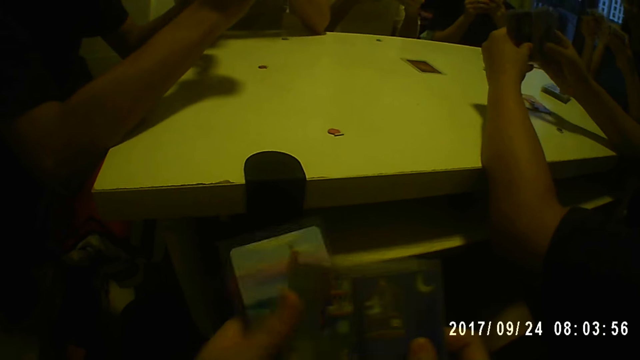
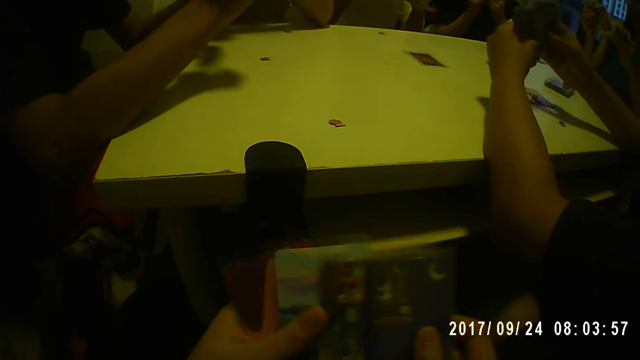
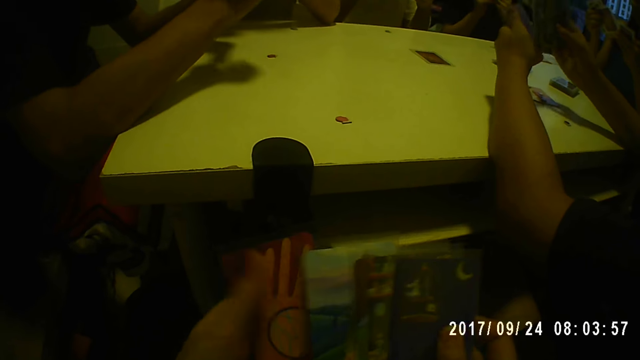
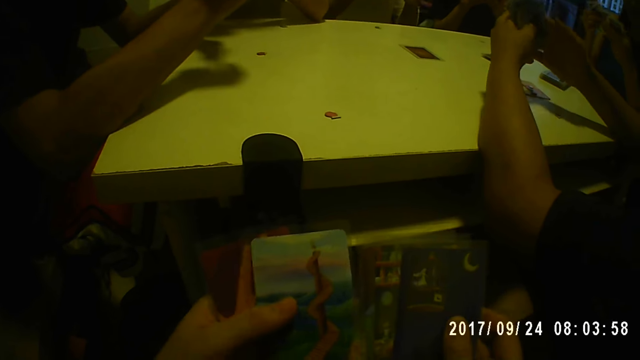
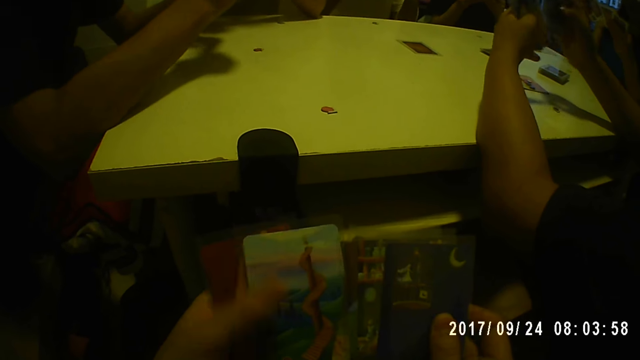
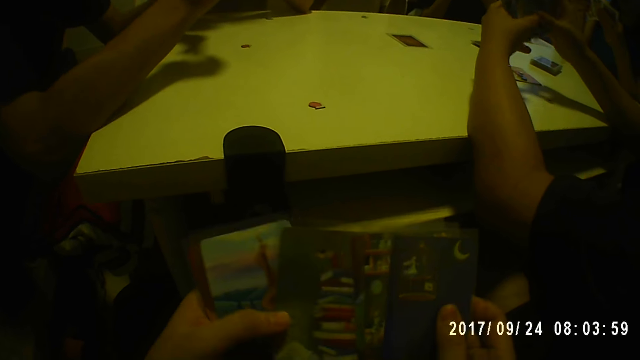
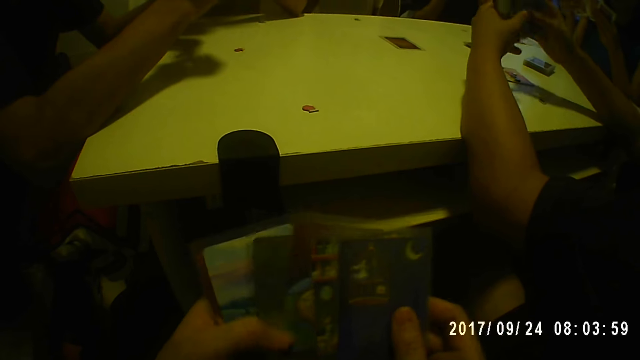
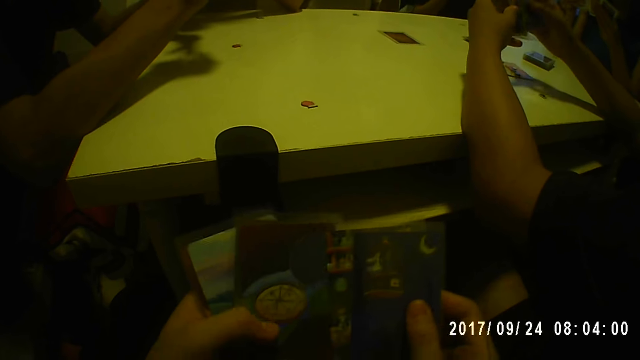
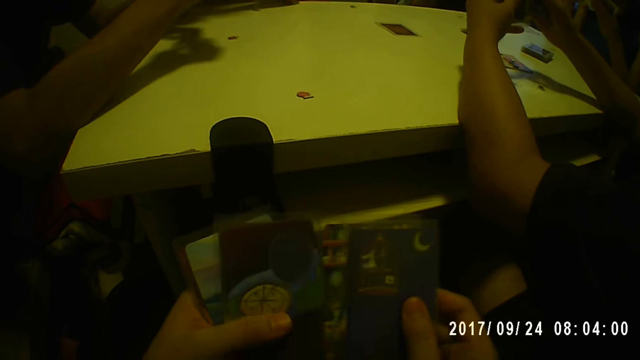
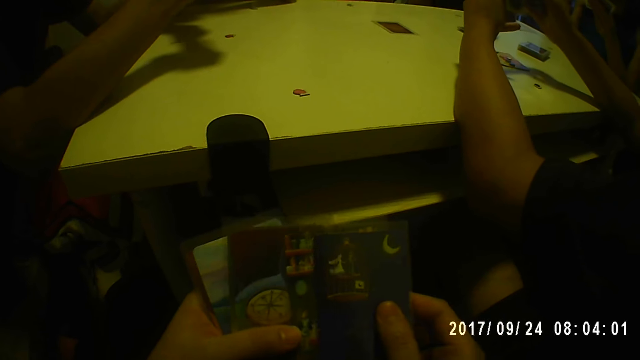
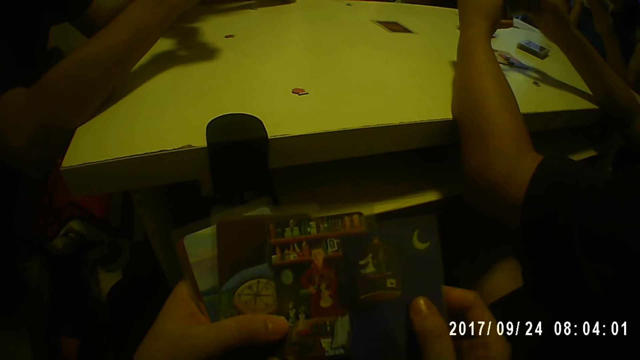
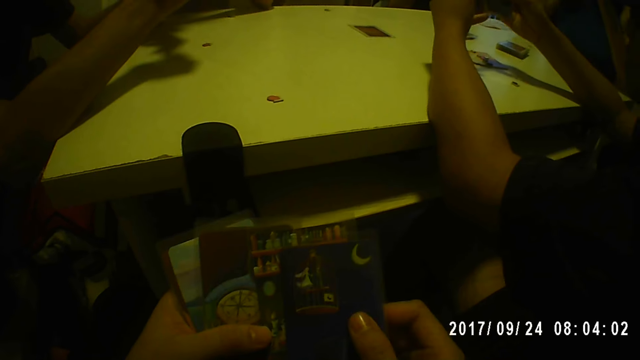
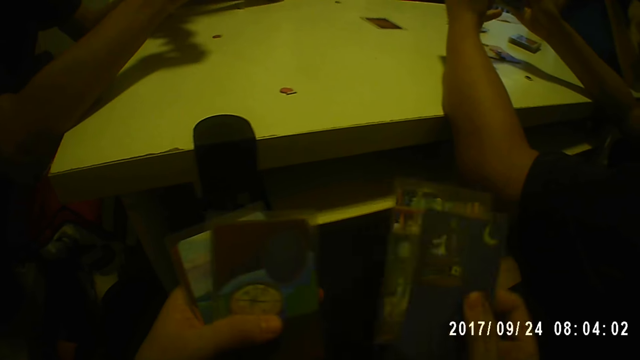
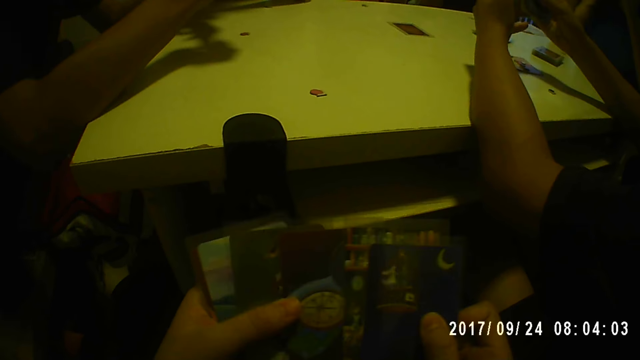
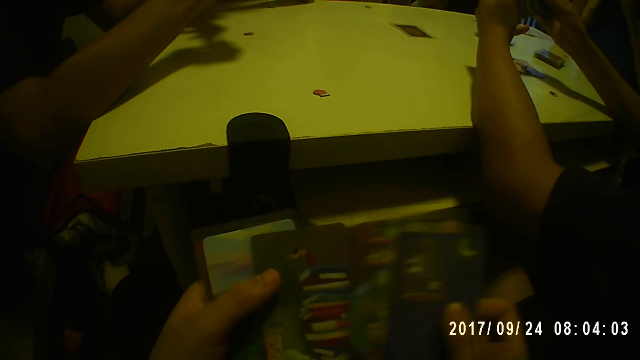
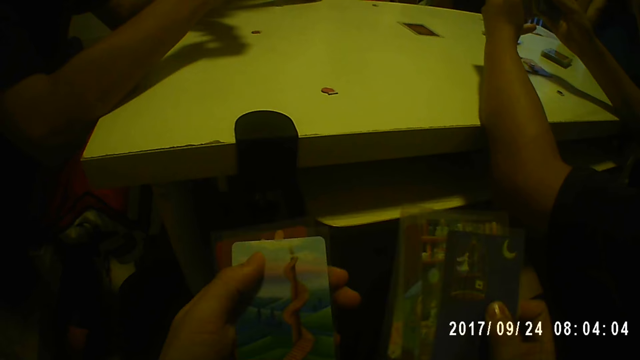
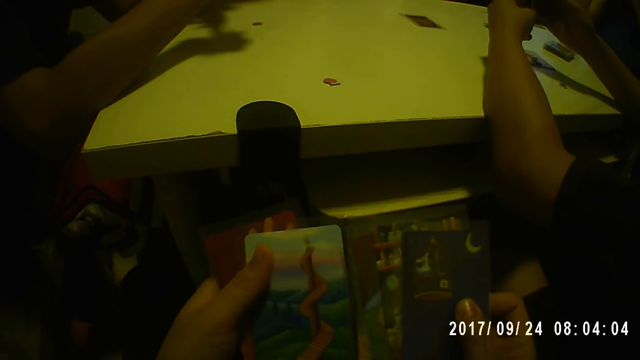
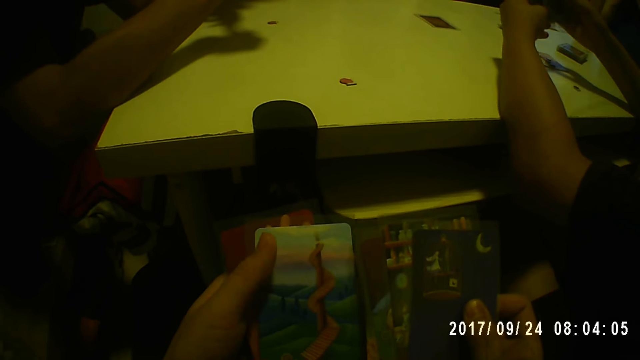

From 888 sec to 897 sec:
The camera wearer examines the cards. They hold the cards with both hands and look at the cards. A man picks a card.

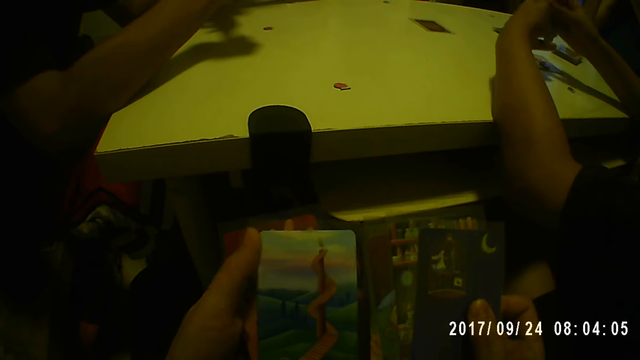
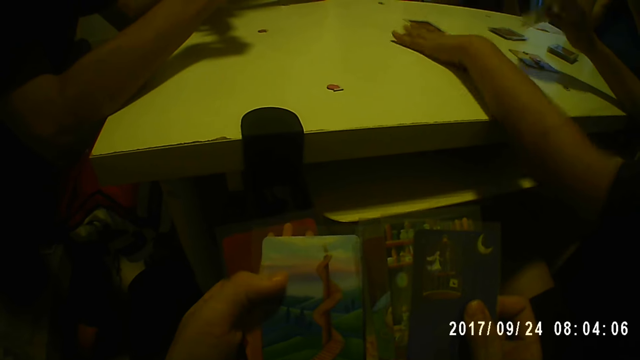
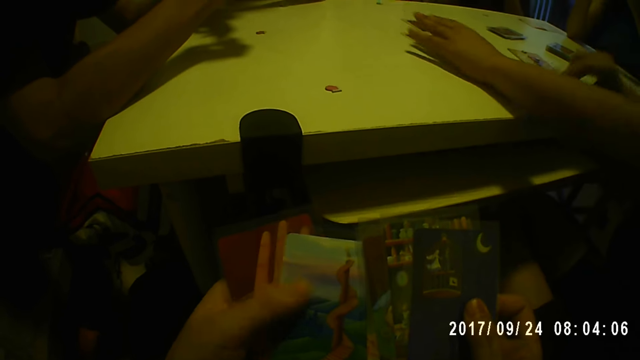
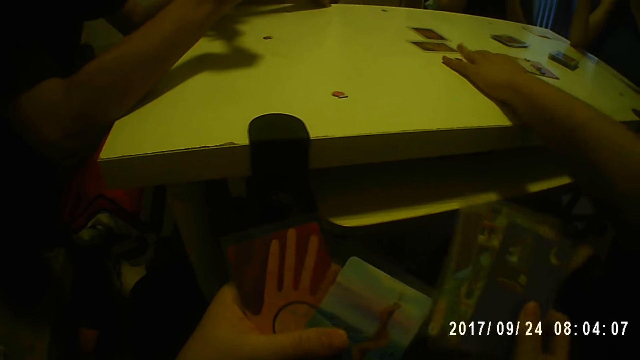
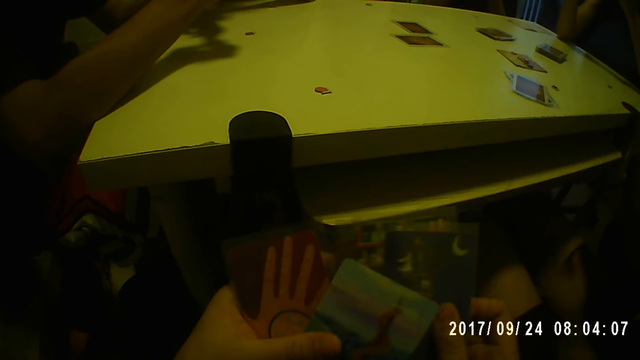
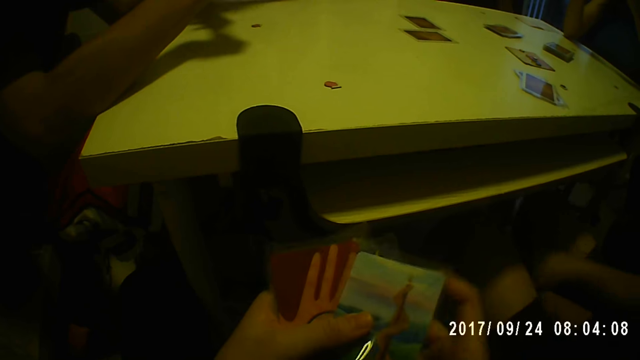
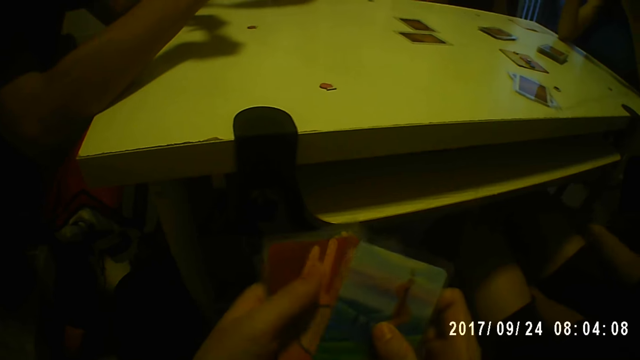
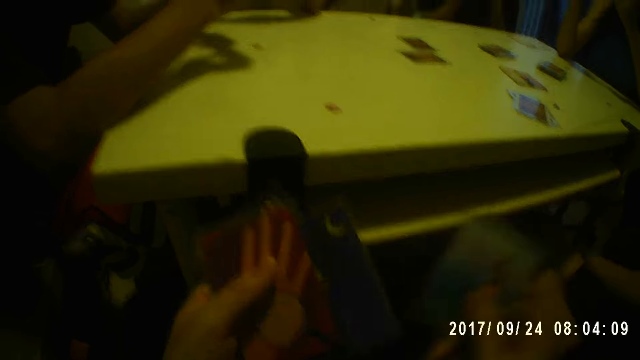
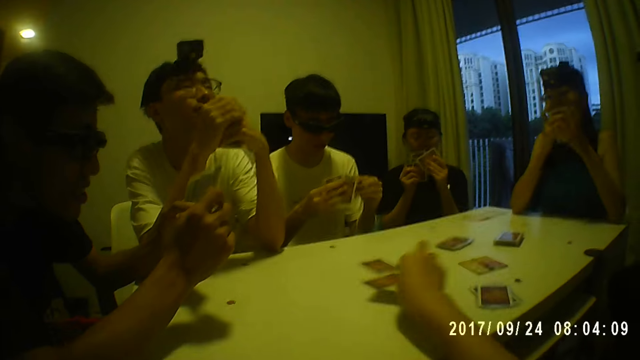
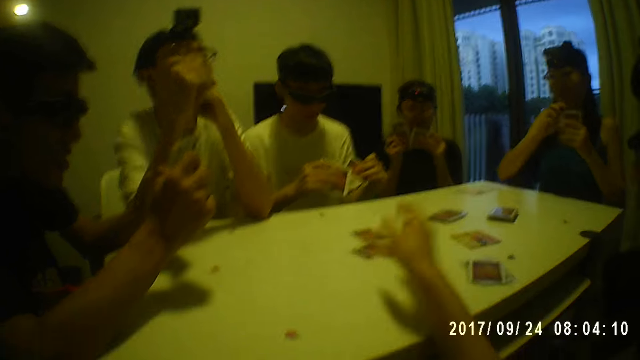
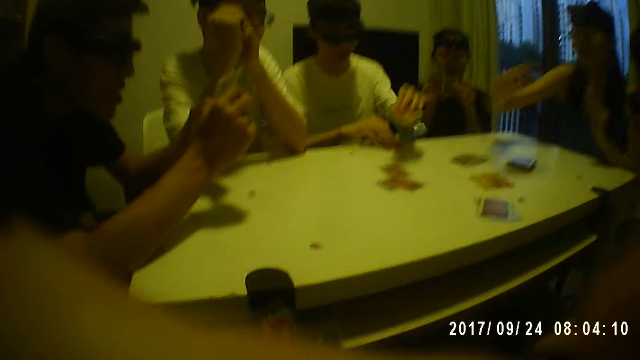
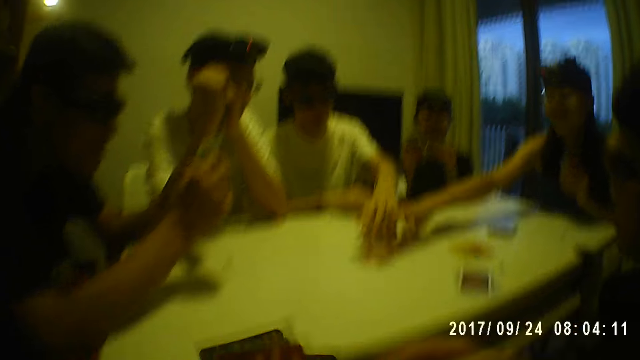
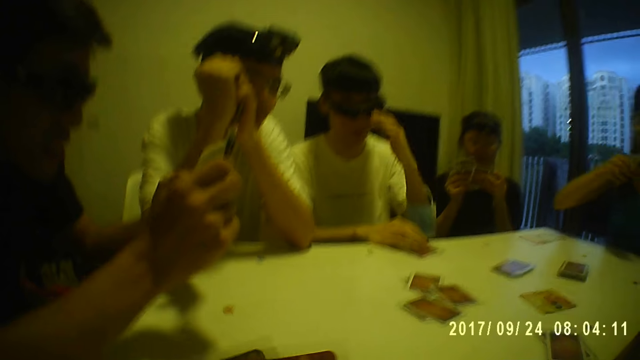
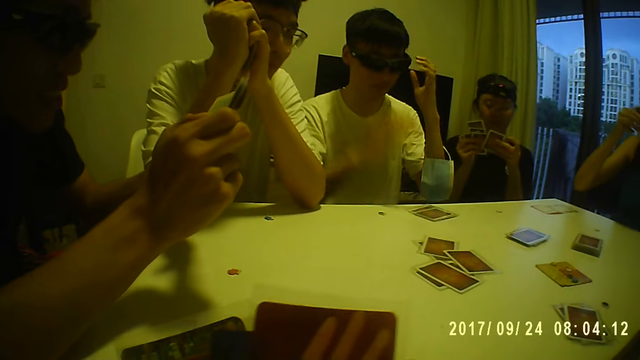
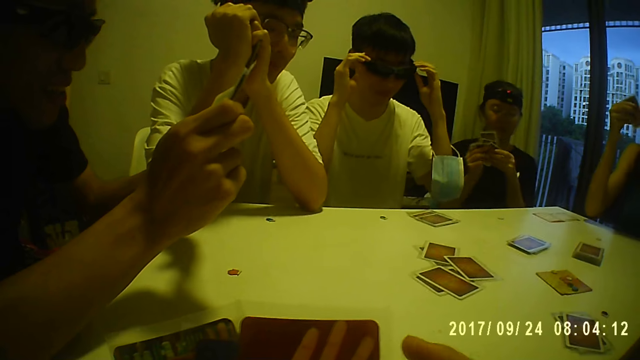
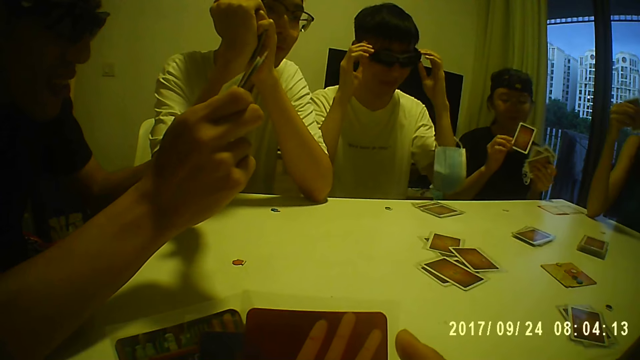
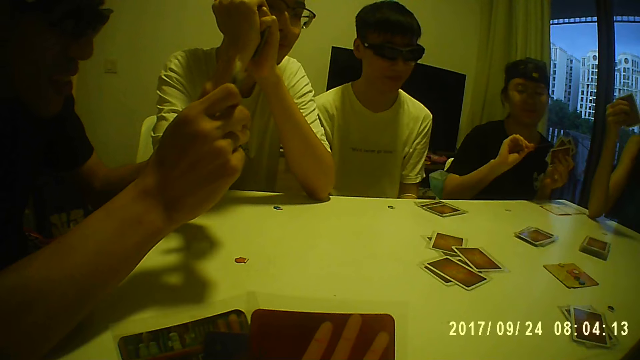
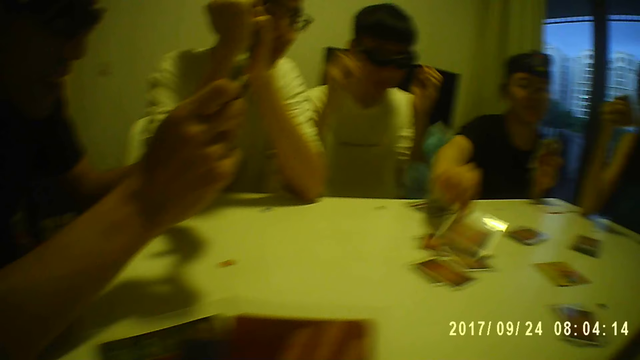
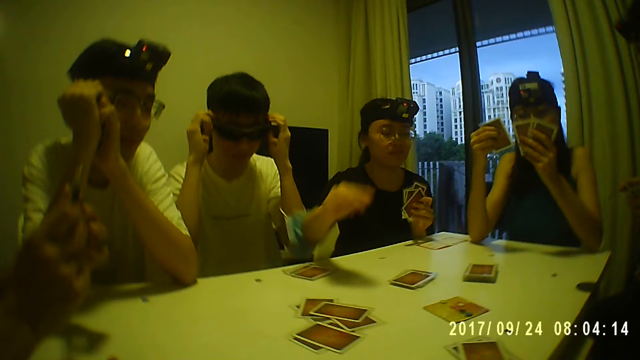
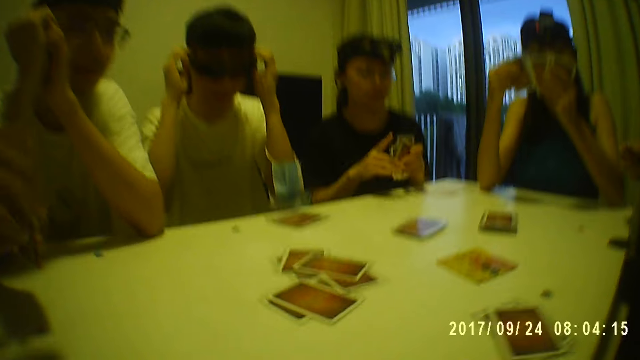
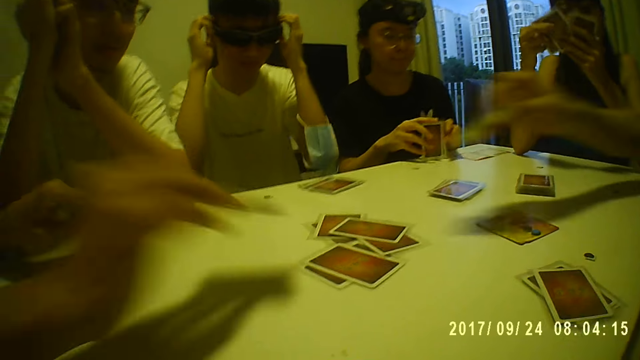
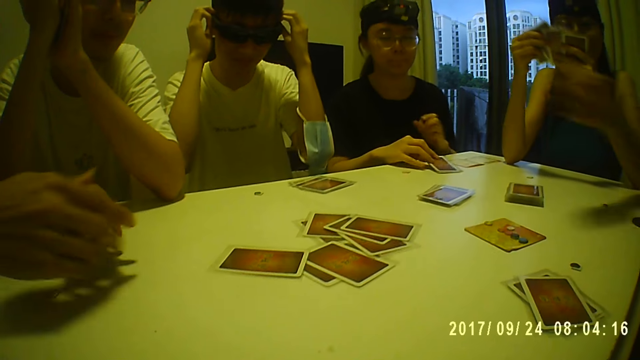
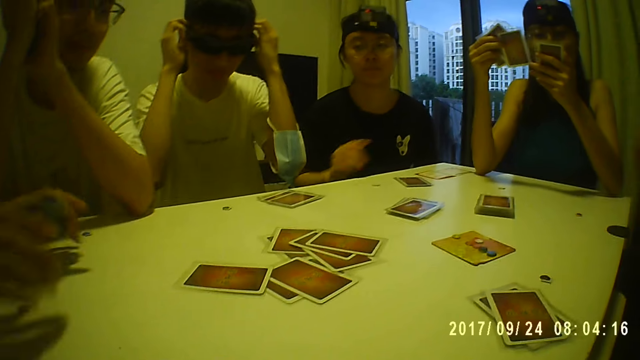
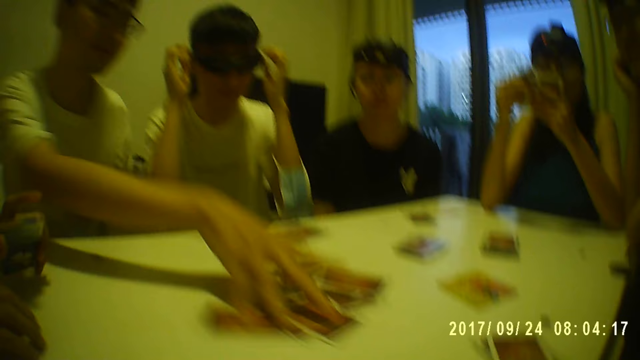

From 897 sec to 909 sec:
A man puts the card on the table. He puts the card on the table again. He pulls his hand off the table. The camera wearer examines the cards. The man pulls his hand off the table. The camera wearer joins the cards together, picks a card, and puts the card on the table. He adjusts the camera. Another man holds a card. A woman holds a card. The second man pulls his hand off the card. The woman pulls her hand off the card. The second man adjusts the camera. A third man holds the cards with both hands. The camera wearer shuffles the card in his hands. A fourth man holds the cards with both hands and picks up a card. He puts the card on the cards. The woman checks the cards. The fourth man holds the cards with both hands. The third man puts the card on the table. A fifth man holds a card and pulls his hand off the card. The third man holds the cards with both hands. The fourth man pulls his hand off the cards. A sixth man scatters the card from the table. A seventh man shuffles the cards.
